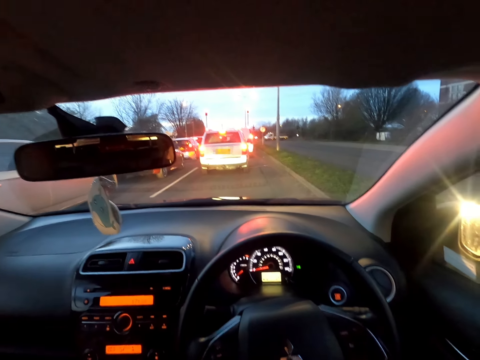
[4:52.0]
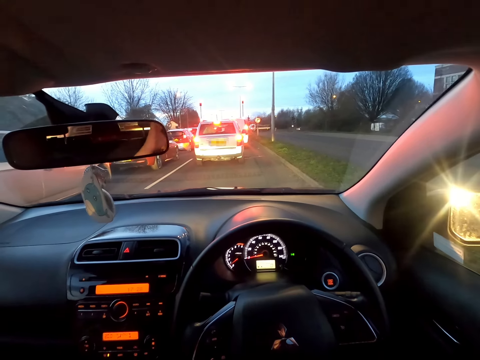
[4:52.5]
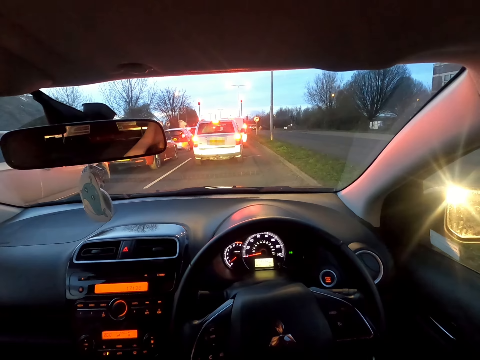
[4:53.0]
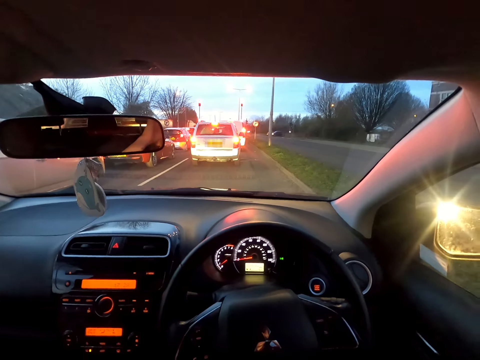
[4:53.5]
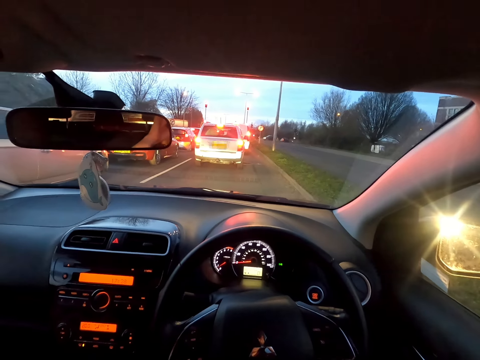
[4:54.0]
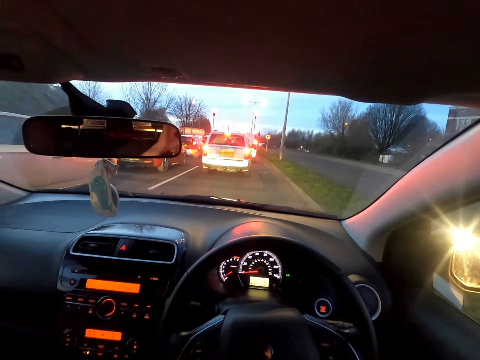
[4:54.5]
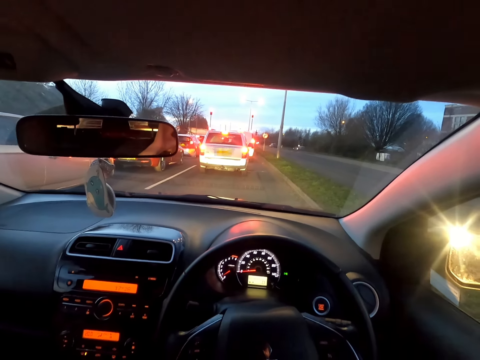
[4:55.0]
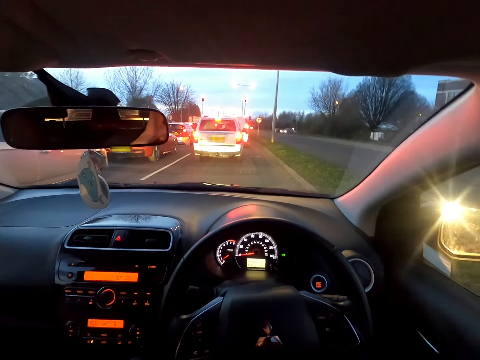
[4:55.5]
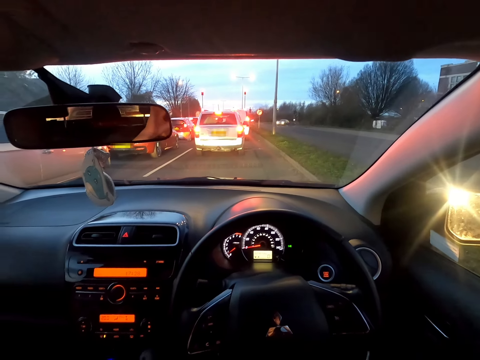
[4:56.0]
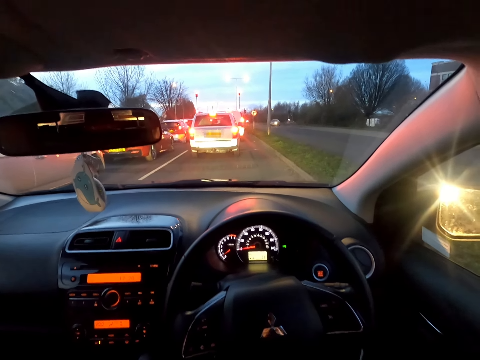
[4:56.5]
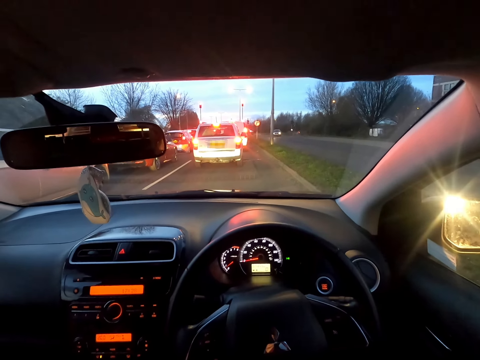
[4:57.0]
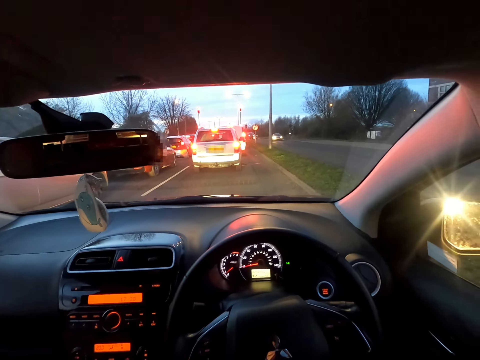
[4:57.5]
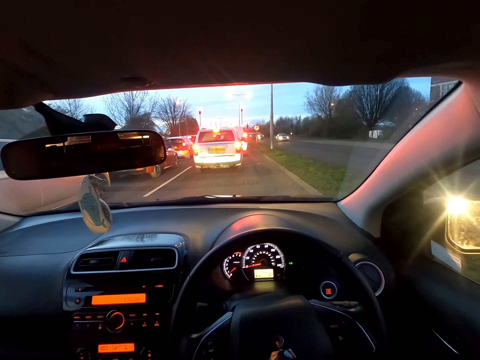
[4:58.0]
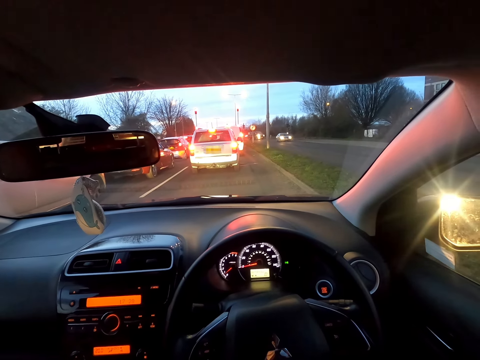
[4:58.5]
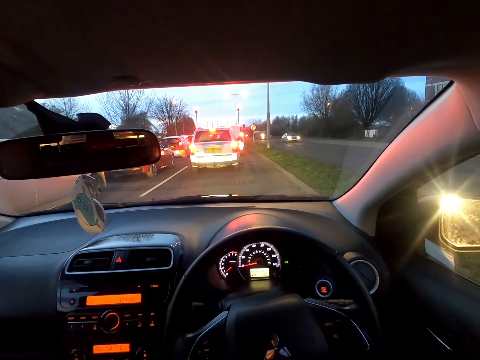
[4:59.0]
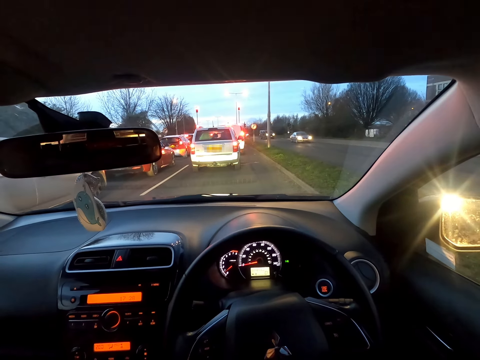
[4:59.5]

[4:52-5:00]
The camera wearer stops driving the car.

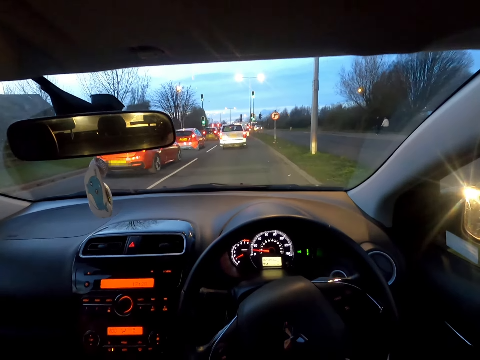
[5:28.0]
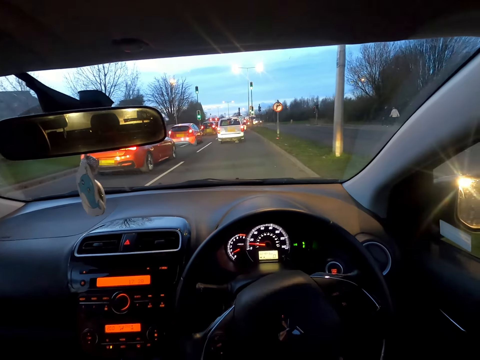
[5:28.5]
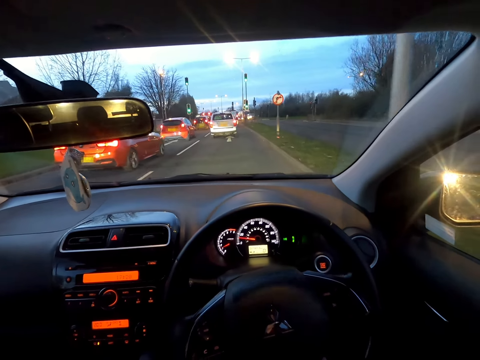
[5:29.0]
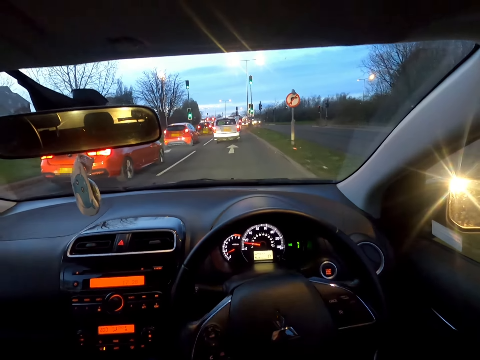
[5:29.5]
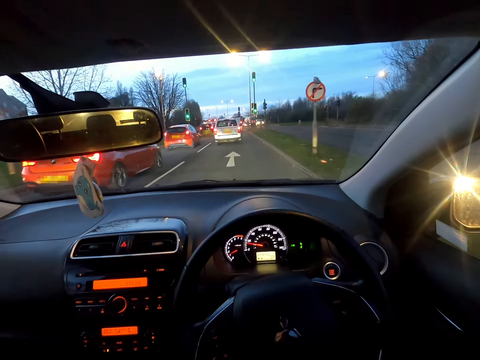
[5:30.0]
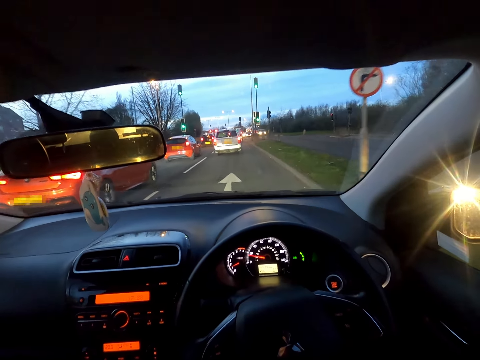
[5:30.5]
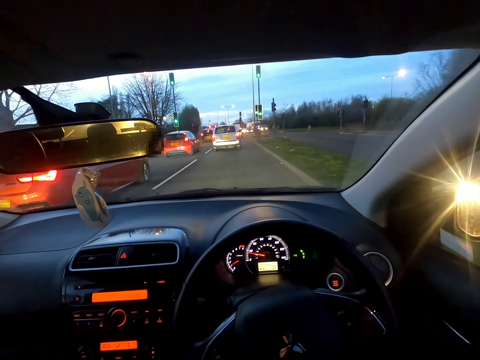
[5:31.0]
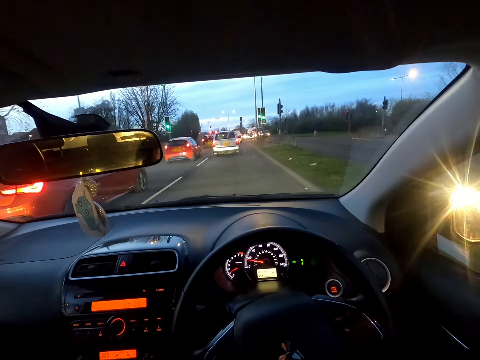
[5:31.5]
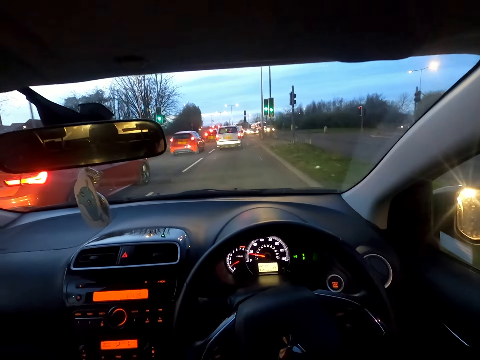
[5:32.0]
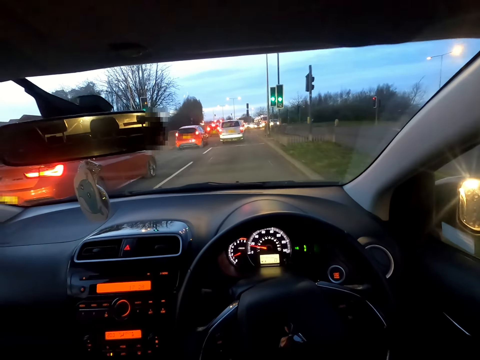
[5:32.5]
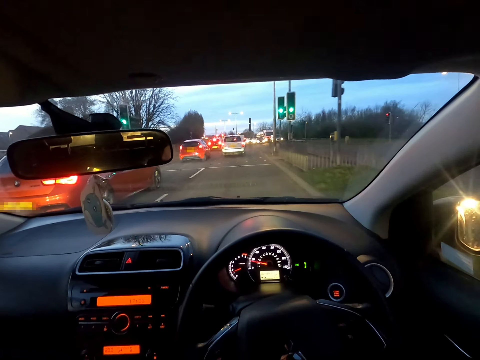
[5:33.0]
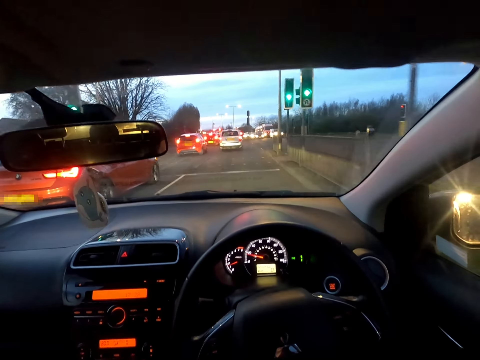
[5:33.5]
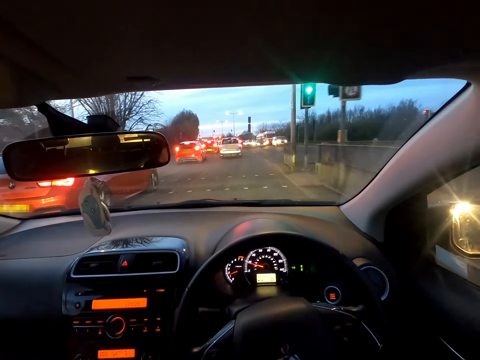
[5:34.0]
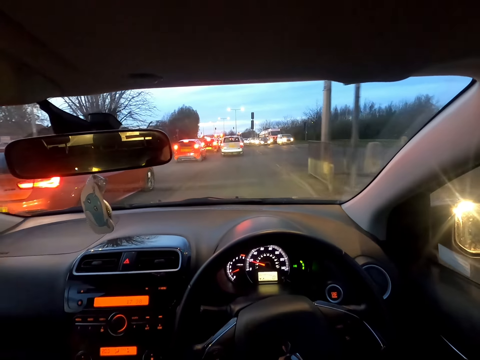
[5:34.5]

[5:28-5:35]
The camera wearer drives along the road.

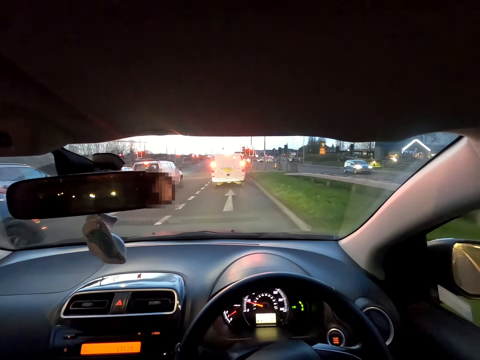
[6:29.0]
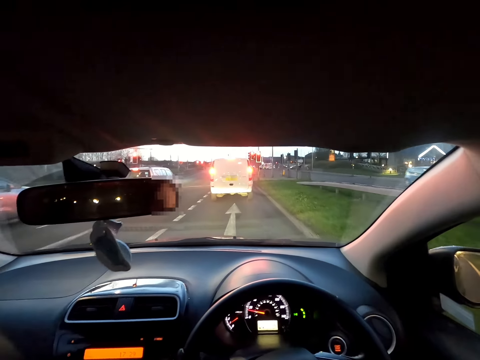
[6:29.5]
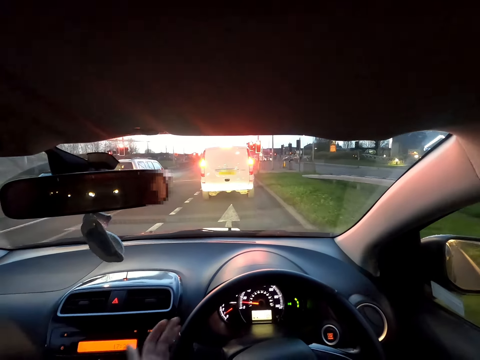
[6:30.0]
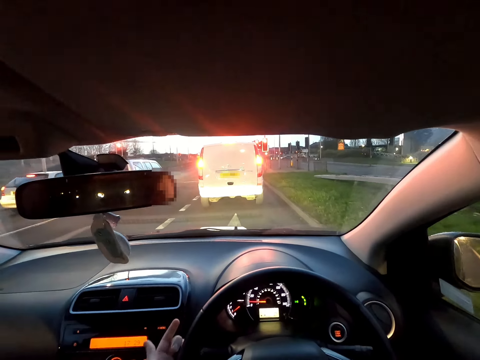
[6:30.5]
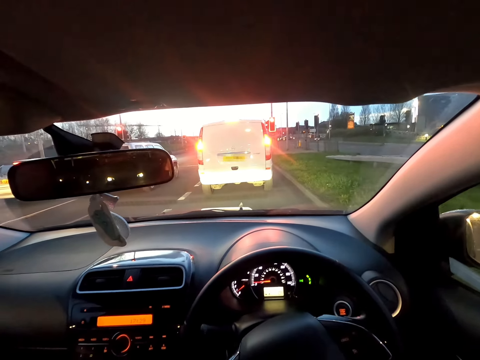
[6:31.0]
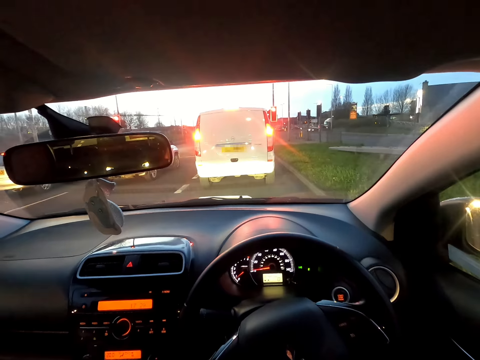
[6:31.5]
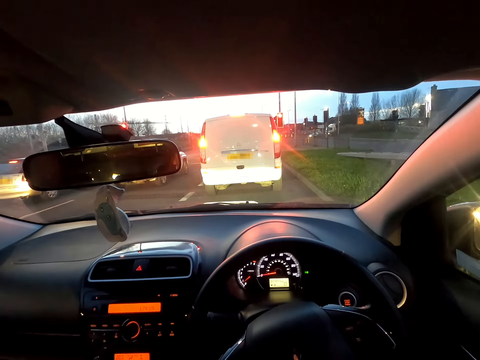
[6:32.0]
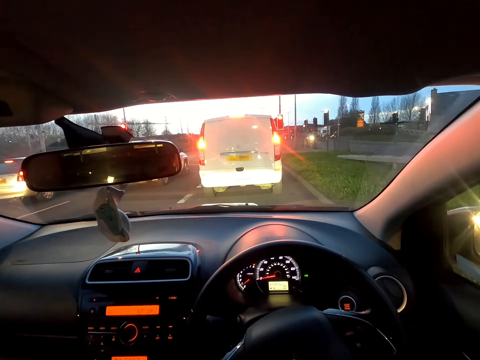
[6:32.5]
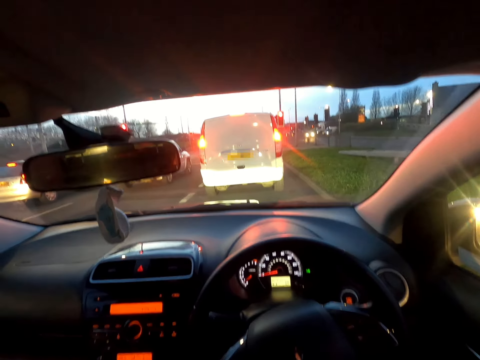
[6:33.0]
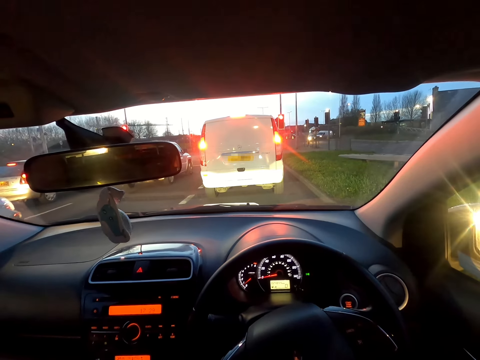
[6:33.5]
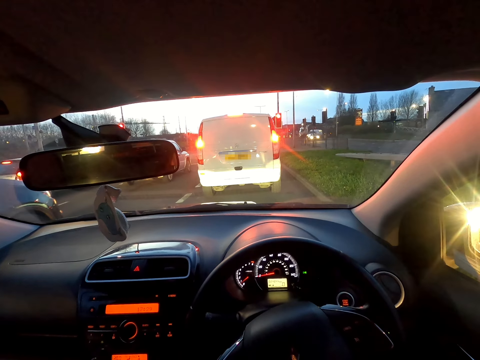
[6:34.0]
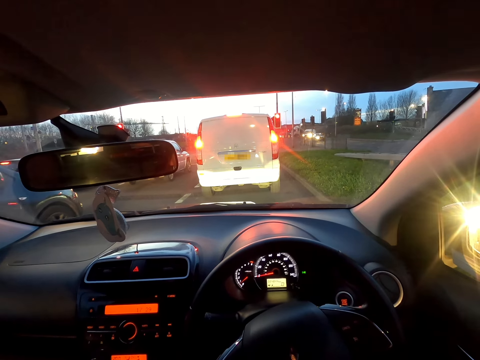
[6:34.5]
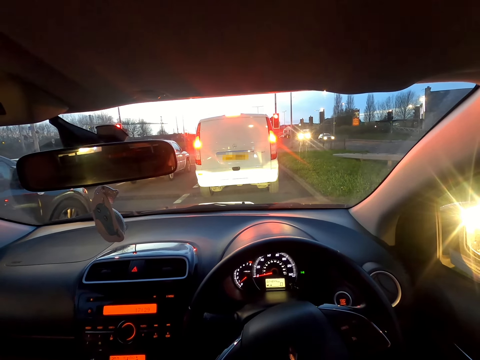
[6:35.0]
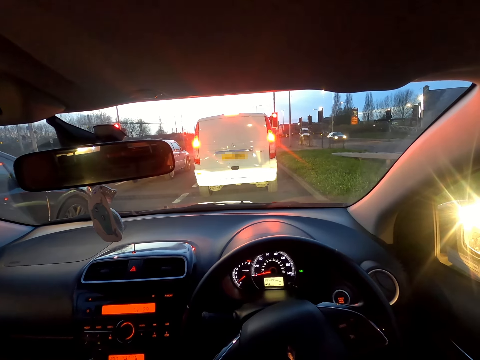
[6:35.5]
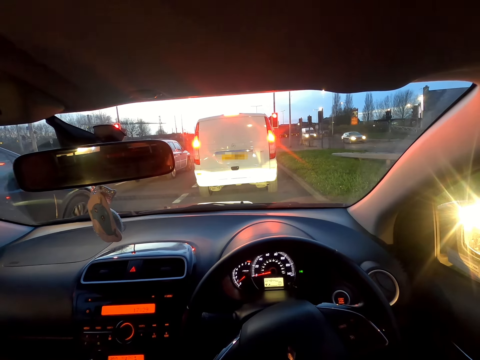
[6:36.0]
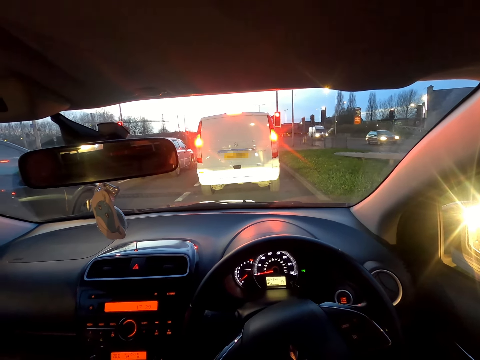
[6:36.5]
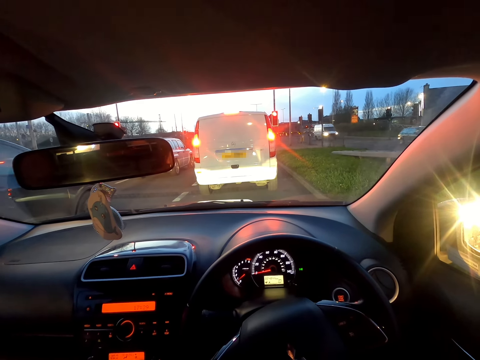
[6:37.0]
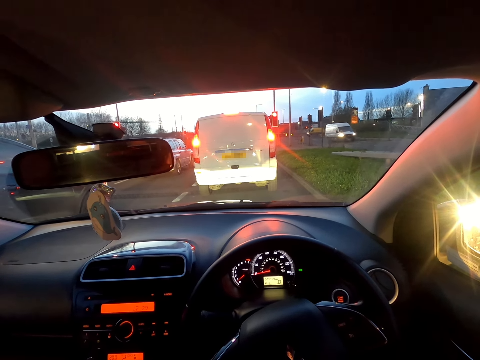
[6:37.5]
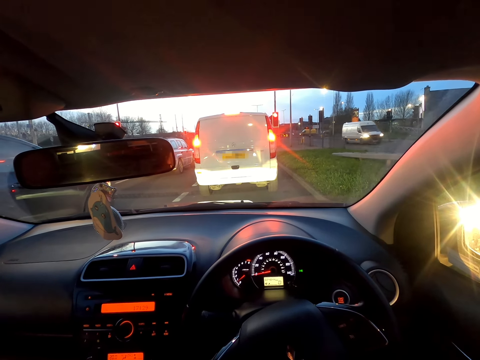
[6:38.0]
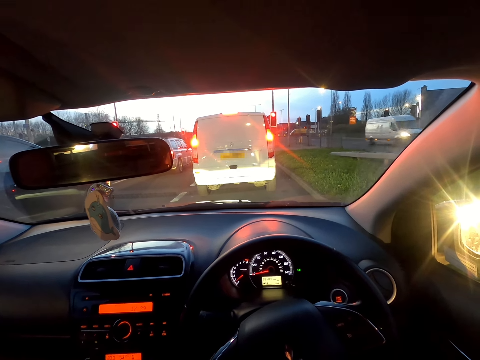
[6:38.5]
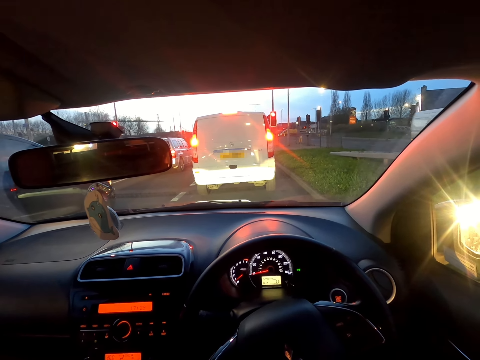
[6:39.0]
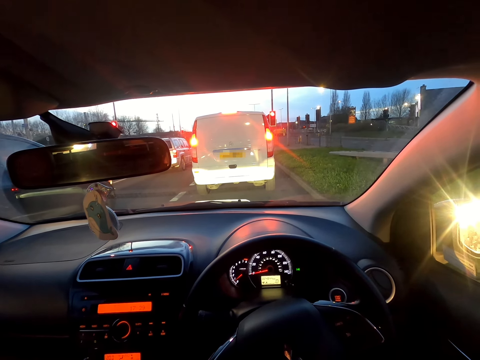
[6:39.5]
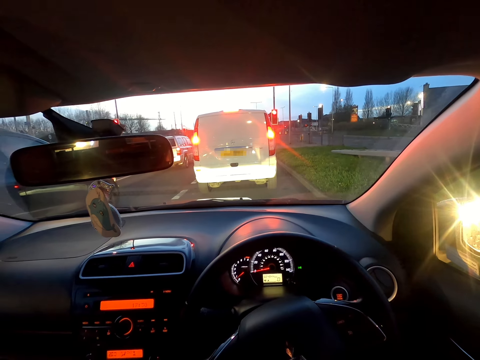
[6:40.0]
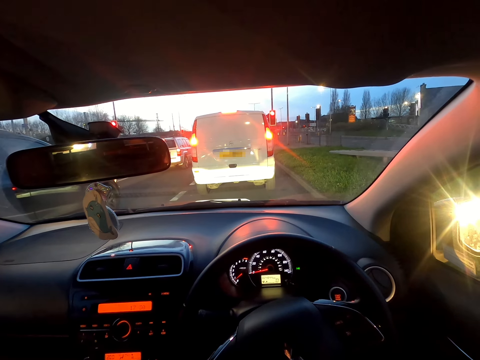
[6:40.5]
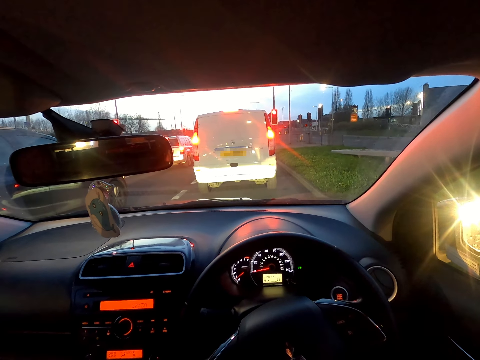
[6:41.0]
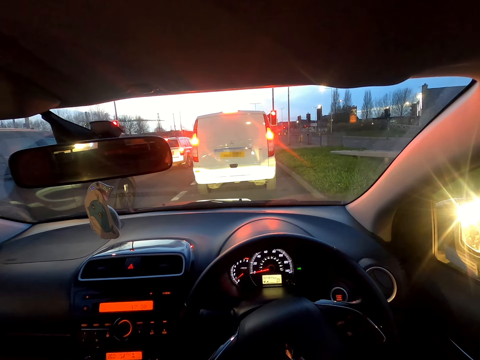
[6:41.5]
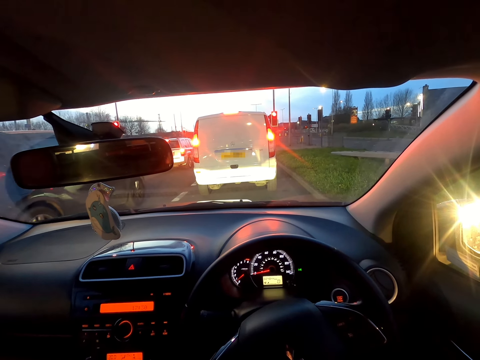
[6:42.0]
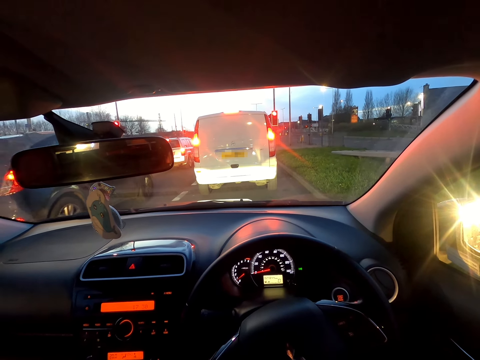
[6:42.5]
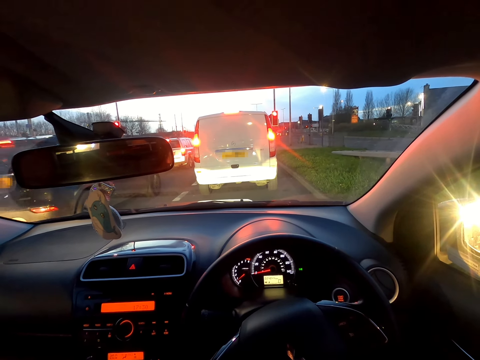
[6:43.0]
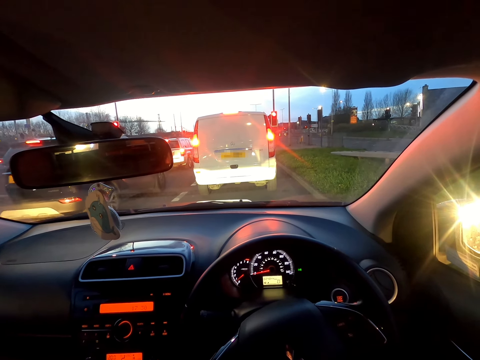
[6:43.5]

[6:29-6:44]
The camera wearer moves the turn signal indicator with her left hand. She stops a car in traffic.
